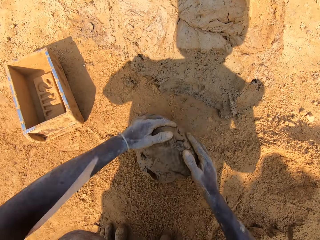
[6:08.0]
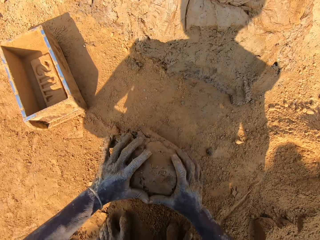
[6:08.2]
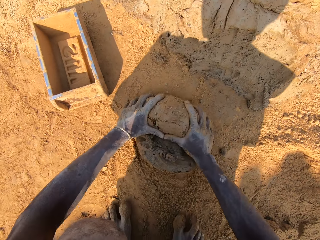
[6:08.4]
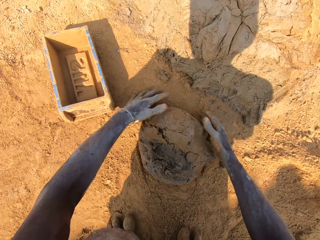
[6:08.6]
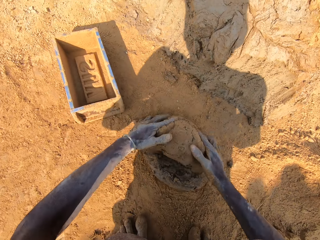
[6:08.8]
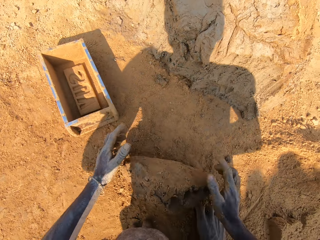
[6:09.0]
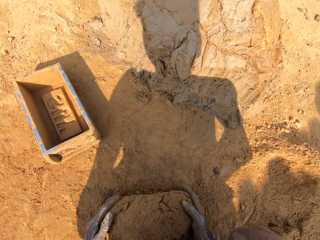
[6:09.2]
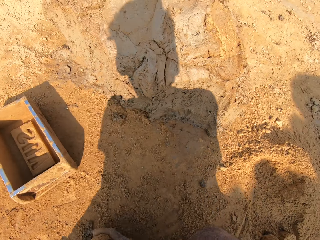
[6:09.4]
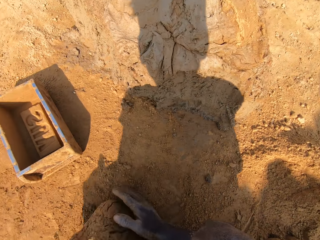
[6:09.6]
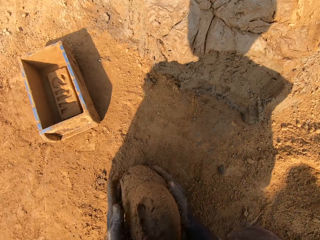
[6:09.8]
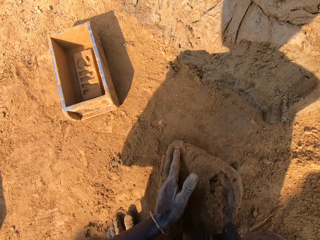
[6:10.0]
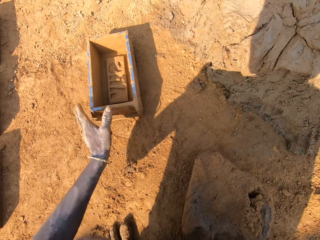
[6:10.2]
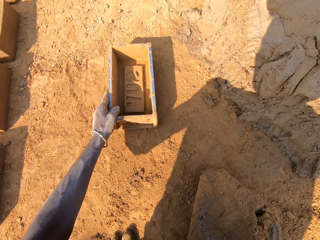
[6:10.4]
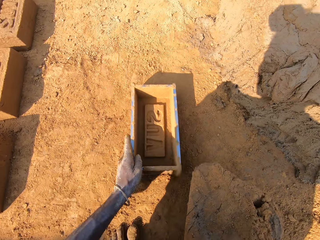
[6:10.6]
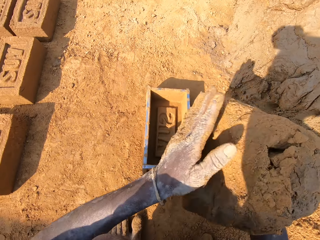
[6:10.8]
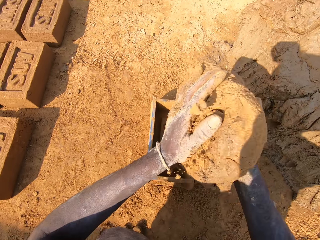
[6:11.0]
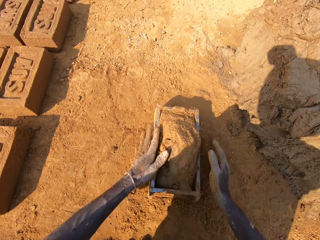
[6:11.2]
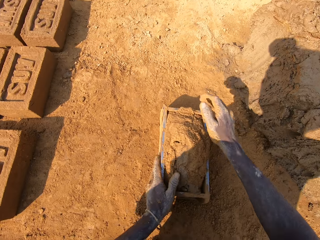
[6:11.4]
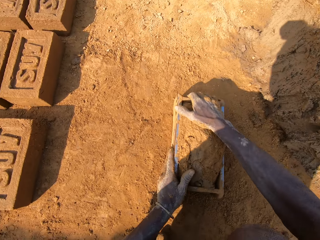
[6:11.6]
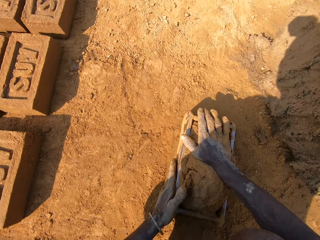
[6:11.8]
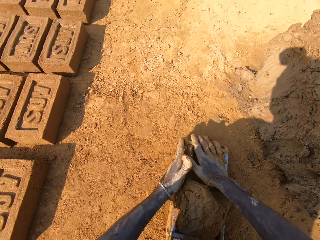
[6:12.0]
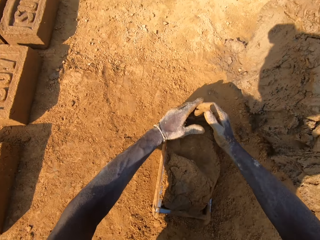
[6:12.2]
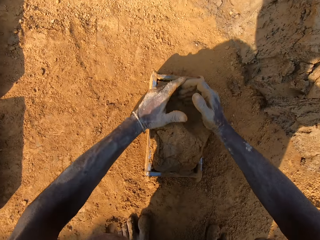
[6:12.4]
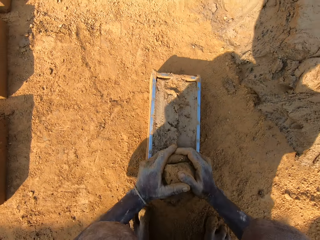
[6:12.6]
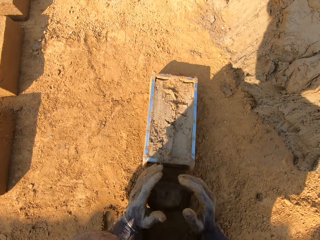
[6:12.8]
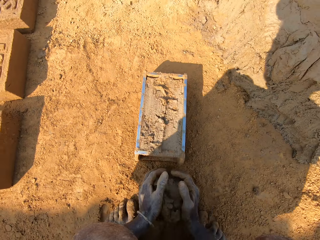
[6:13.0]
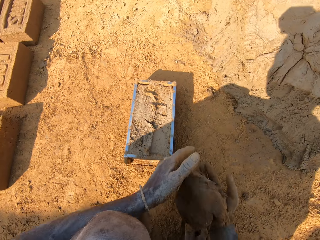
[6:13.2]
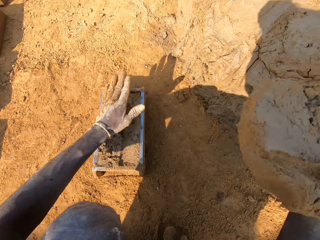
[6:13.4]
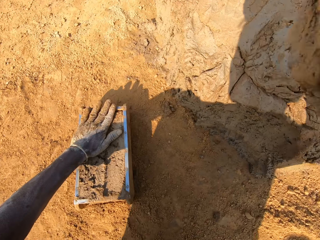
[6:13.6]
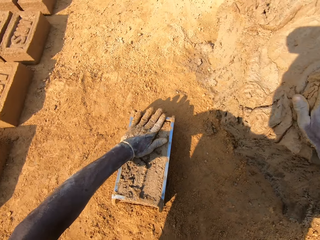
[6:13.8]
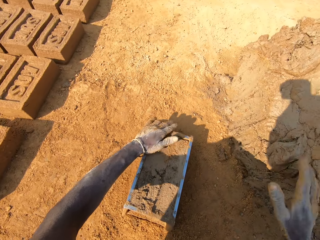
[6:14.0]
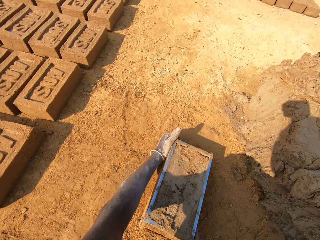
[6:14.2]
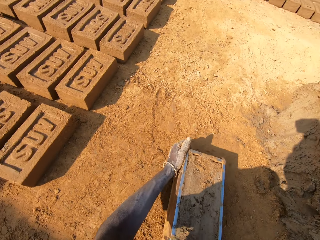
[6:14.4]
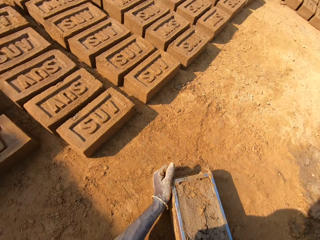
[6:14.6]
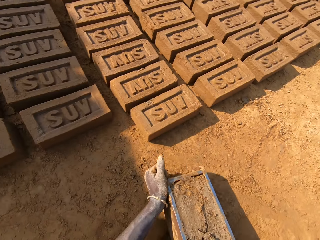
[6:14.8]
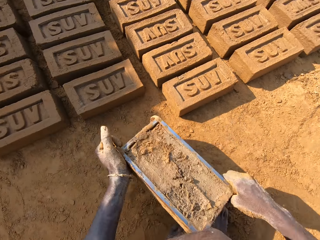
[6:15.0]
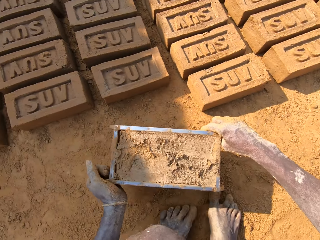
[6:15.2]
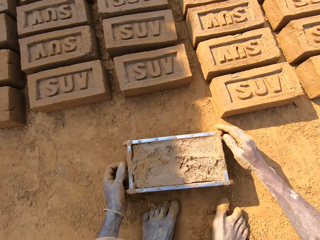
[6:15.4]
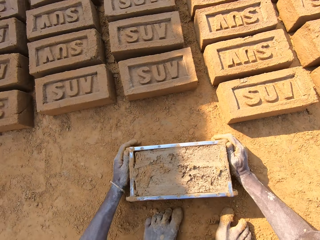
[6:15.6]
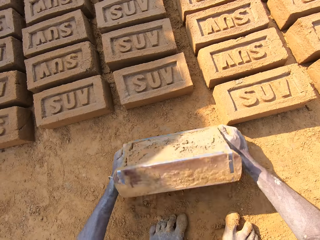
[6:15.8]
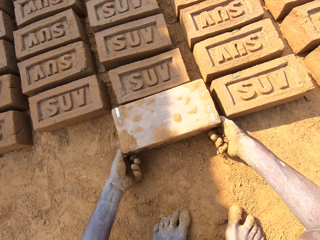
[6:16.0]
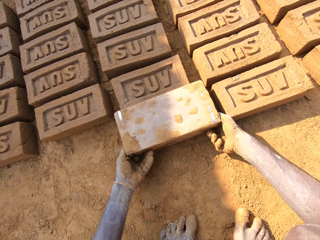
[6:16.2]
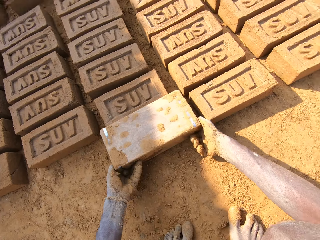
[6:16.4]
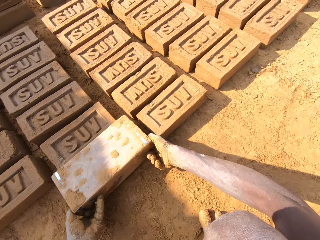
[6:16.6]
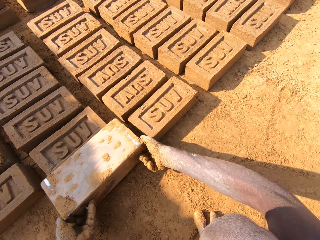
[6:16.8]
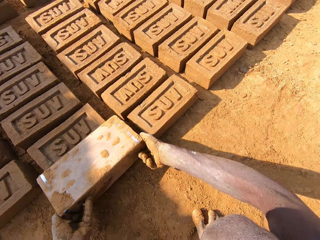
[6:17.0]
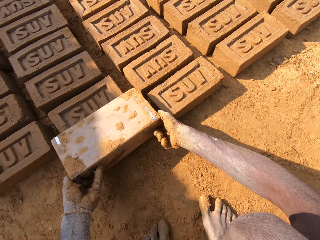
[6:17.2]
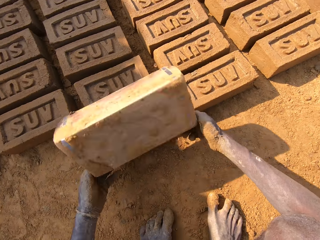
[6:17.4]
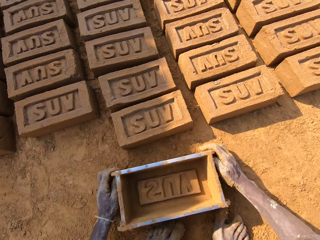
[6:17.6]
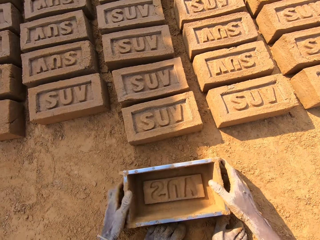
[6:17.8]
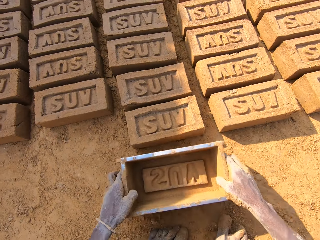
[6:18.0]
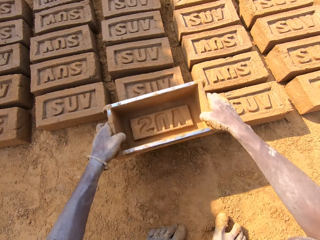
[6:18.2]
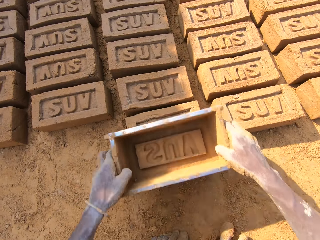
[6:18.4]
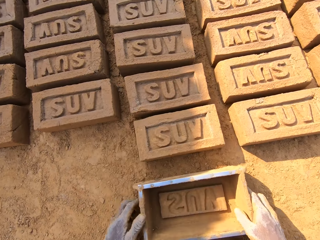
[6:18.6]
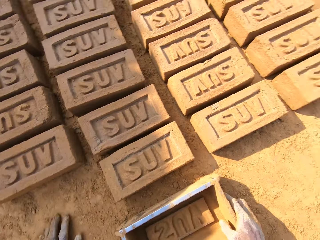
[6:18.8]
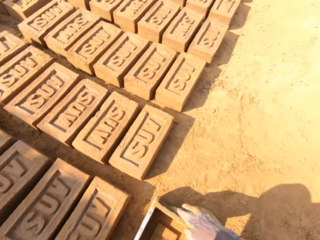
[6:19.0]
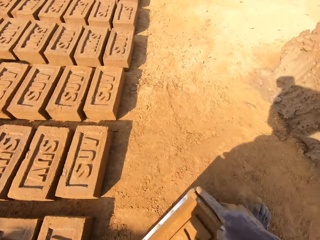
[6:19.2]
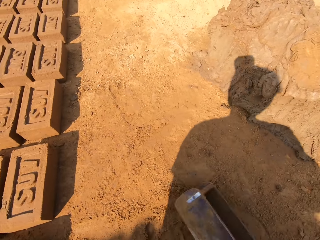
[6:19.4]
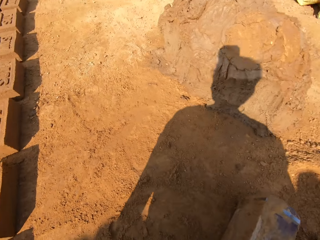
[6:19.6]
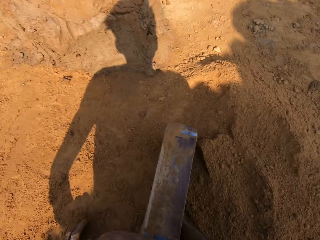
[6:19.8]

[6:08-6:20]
The camera wearer molds the clay on the ground. They put the clay in a brick mold or molding box. They cut the clay. They remove the extra clay. They put the clay on the heap of clay. They pick the brick mold on the ground. They carry the molding box. They put a brick on the ground. They pour out the clay. They align the brick on the ground. They hold on the molding box.

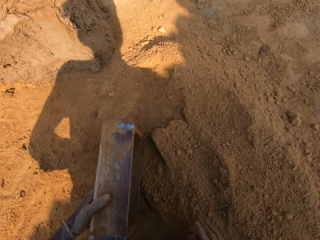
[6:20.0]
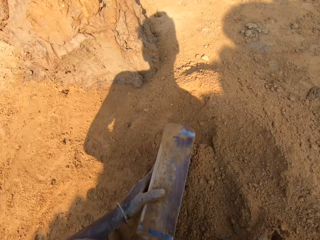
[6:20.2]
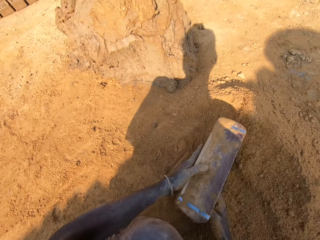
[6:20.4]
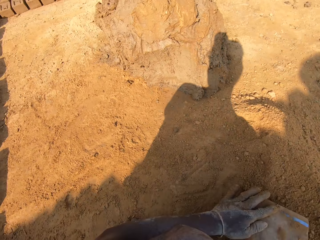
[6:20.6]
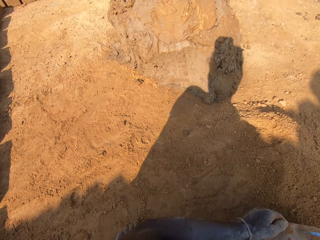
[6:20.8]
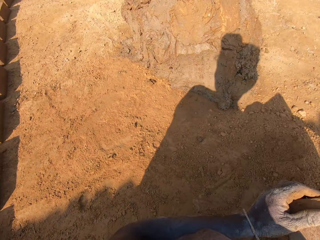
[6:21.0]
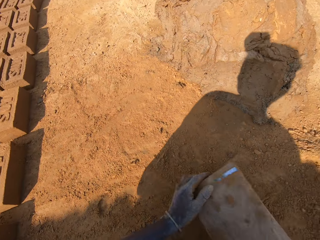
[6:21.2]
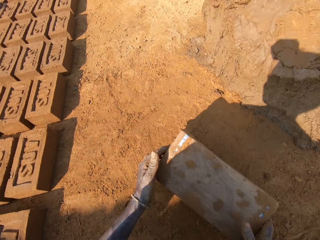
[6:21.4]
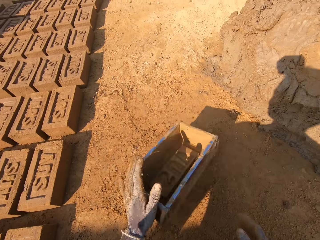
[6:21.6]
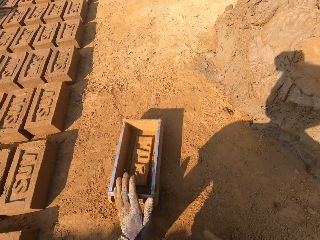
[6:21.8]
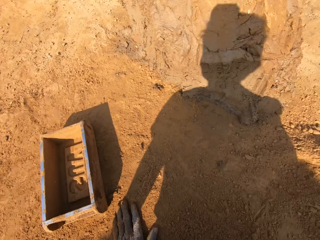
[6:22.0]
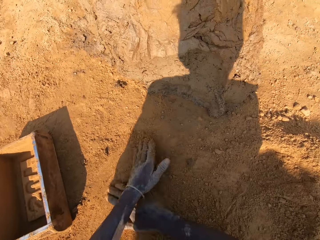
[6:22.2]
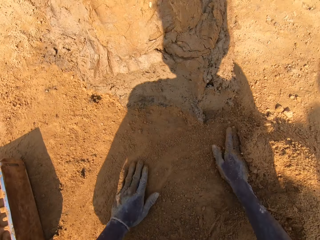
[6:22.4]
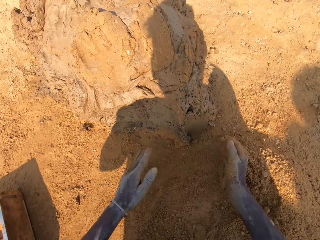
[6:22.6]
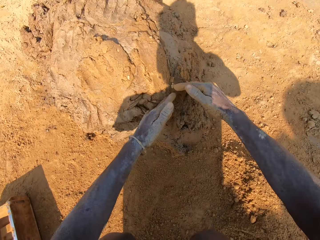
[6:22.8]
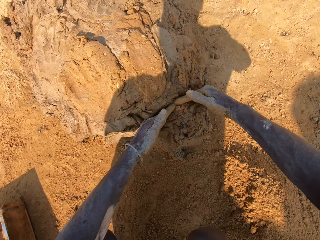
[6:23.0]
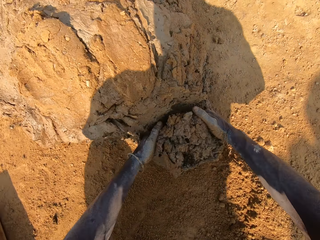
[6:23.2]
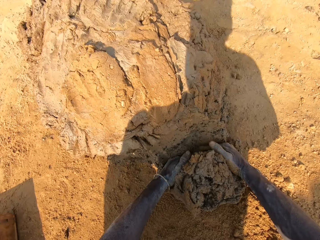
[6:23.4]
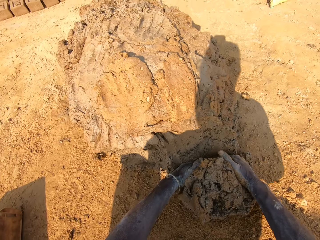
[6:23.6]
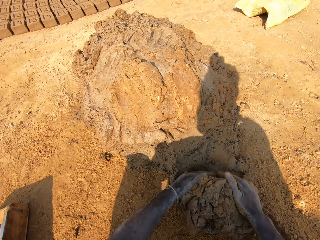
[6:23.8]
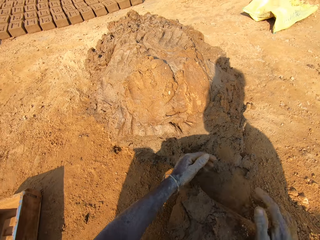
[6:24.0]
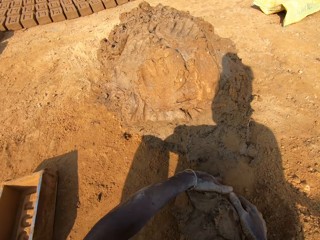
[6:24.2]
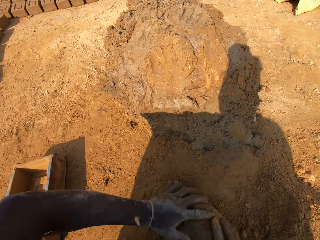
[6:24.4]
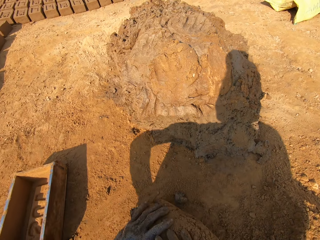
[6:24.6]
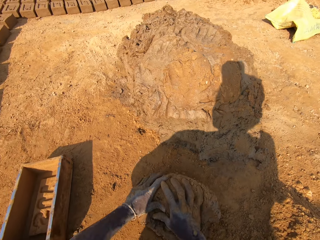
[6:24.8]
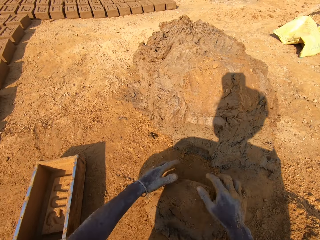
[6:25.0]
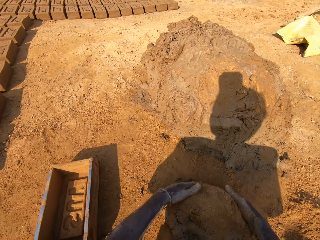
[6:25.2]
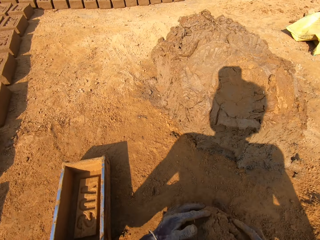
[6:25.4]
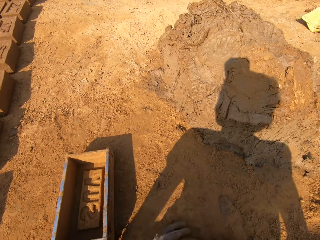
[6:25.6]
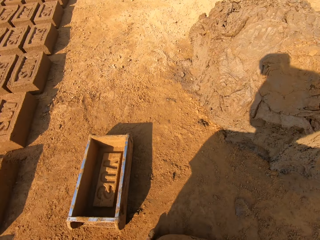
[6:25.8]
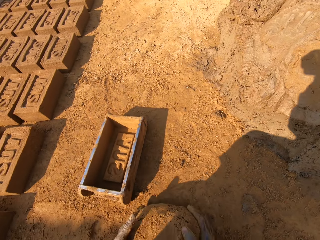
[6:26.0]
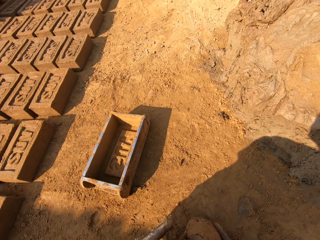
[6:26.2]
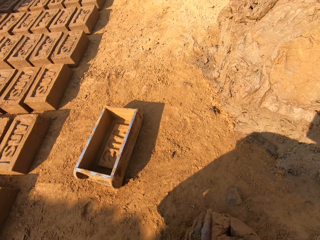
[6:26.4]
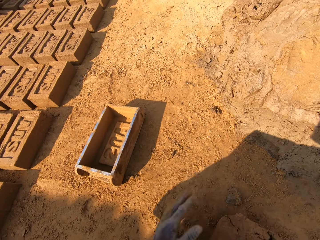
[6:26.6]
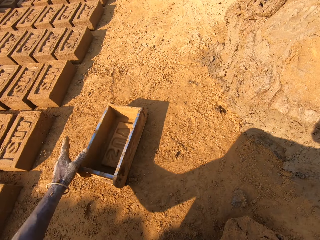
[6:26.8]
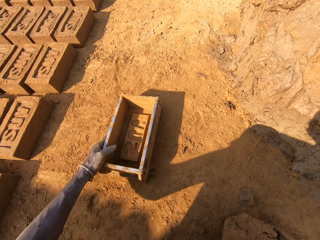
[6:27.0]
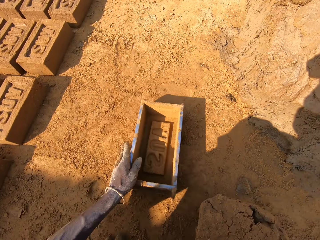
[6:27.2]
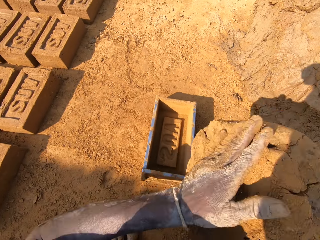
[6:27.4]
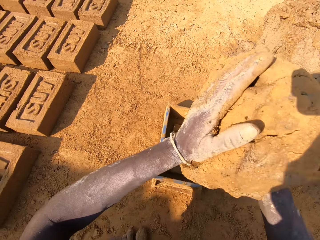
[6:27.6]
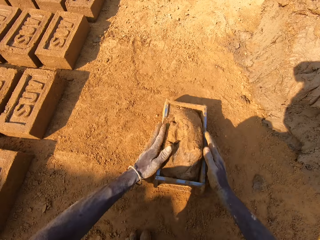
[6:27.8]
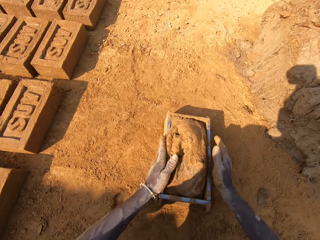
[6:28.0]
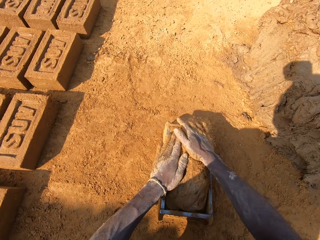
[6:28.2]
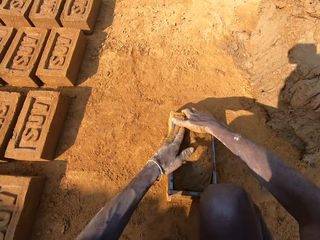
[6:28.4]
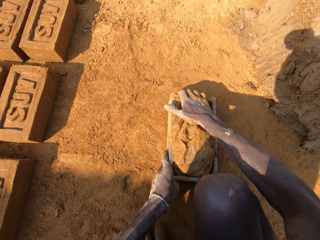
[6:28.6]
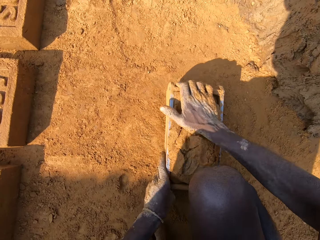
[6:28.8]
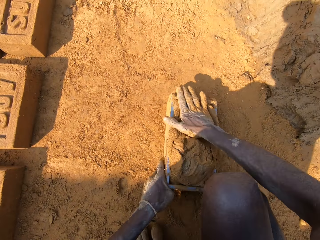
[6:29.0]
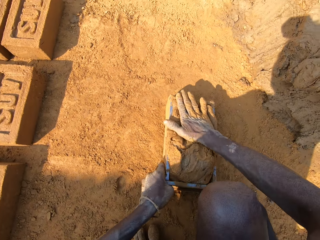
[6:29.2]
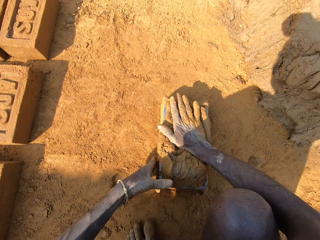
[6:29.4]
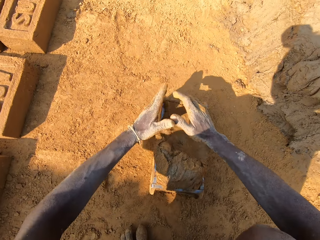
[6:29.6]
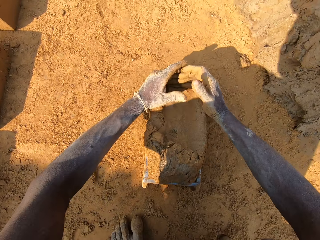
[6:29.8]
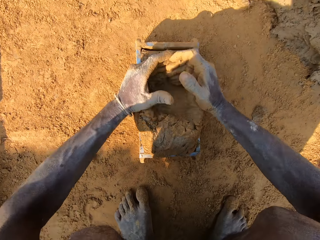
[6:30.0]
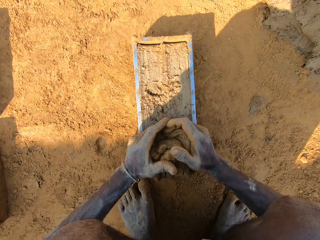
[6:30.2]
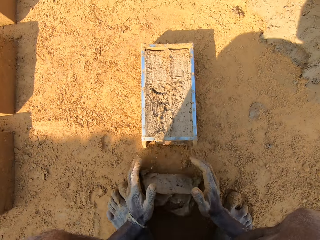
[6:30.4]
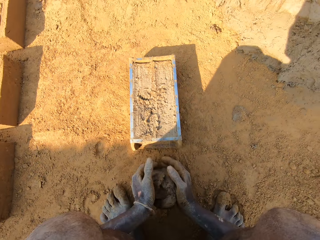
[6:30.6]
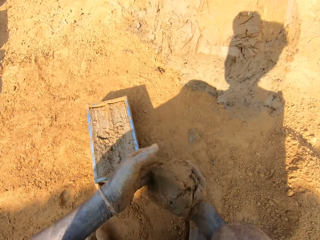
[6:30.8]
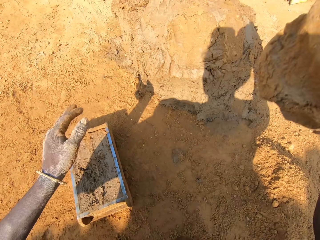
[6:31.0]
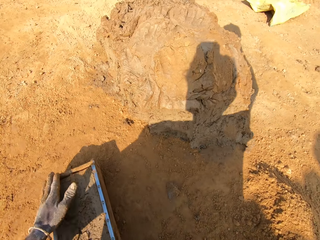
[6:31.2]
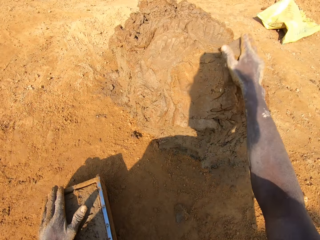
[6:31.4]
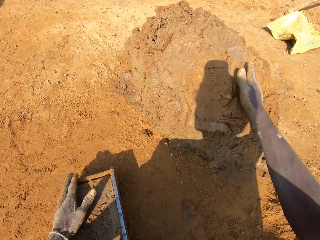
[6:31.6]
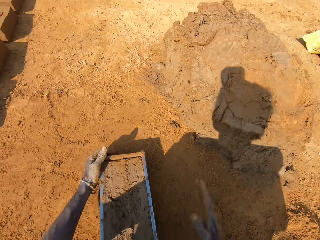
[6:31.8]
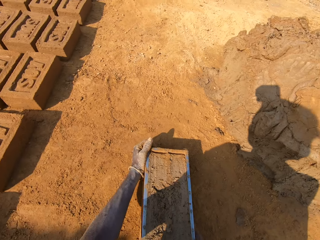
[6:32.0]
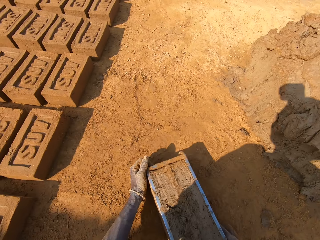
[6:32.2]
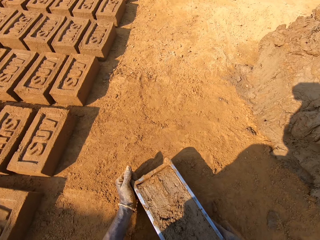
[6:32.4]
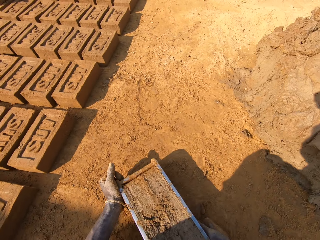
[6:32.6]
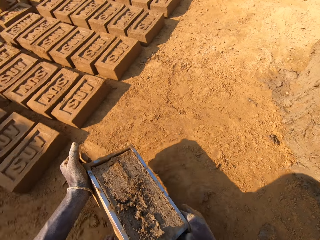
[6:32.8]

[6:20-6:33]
The camera wearer puts sand in a brick mold. They pour the sand on the ground. They put the brick mold on the ground. They pick a clay chunk. They cut the clay. They mold the clay on the ground. They put the clay in the brick mold. They cut the clay. They remove the extra clay. They put the clay on the heap of clay. They throw the extra clay on the heap of clay. They pick the brick mold on the ground.
